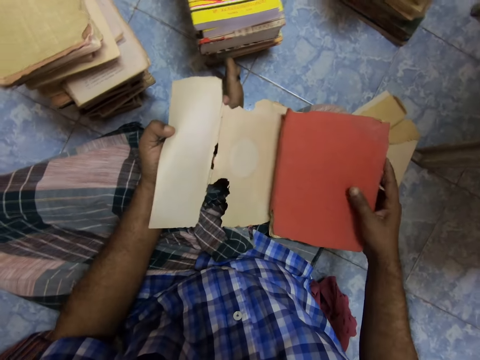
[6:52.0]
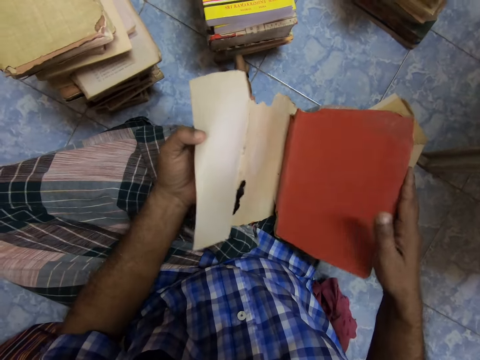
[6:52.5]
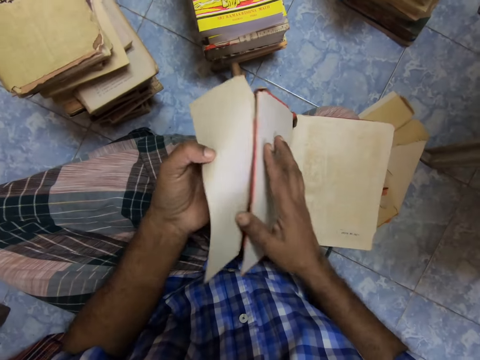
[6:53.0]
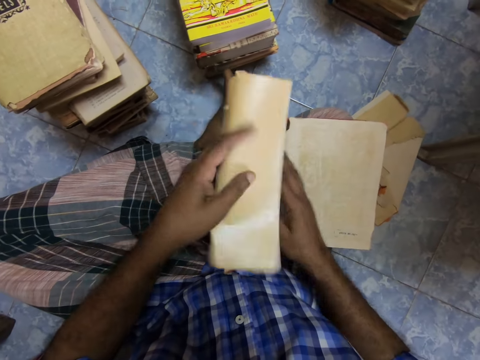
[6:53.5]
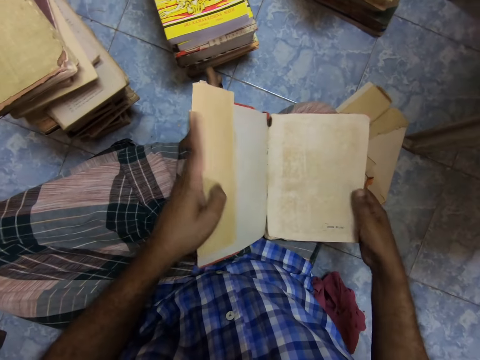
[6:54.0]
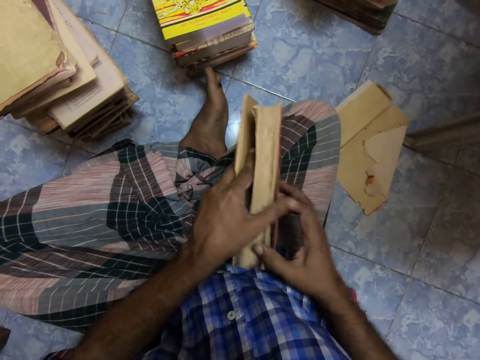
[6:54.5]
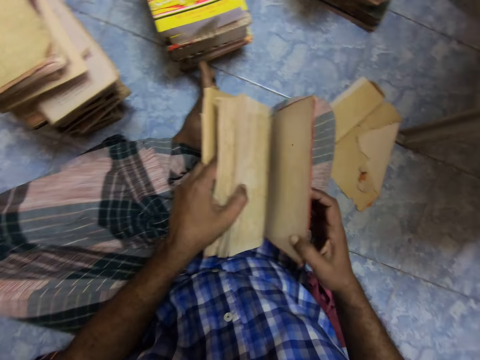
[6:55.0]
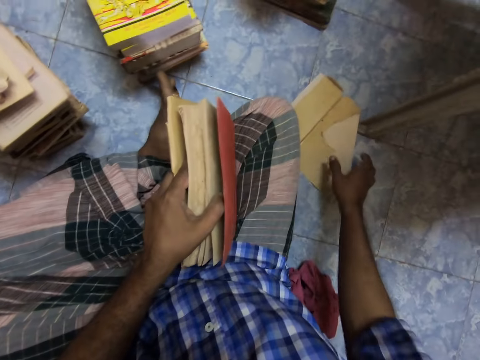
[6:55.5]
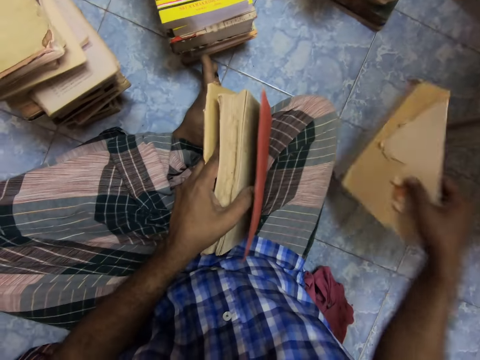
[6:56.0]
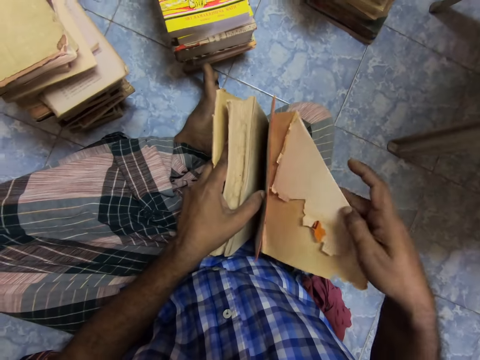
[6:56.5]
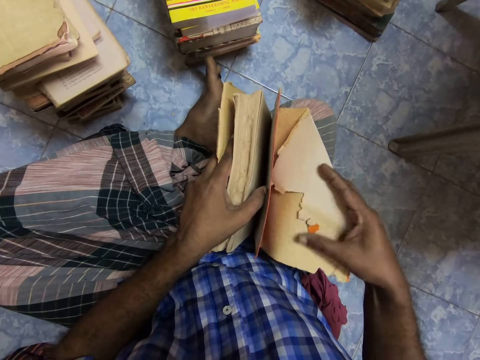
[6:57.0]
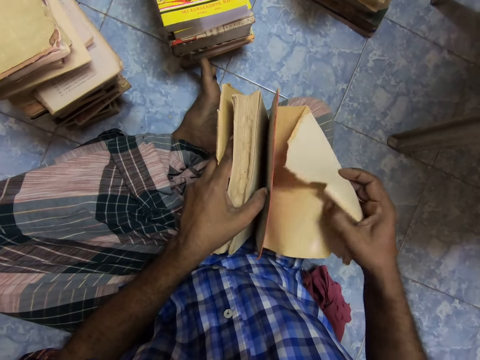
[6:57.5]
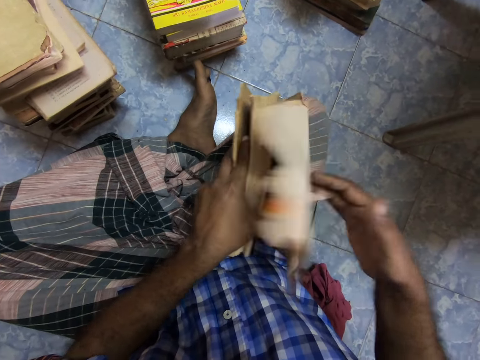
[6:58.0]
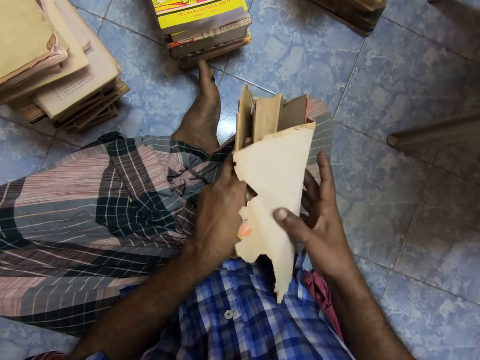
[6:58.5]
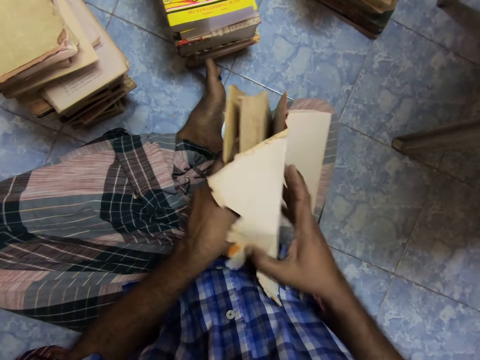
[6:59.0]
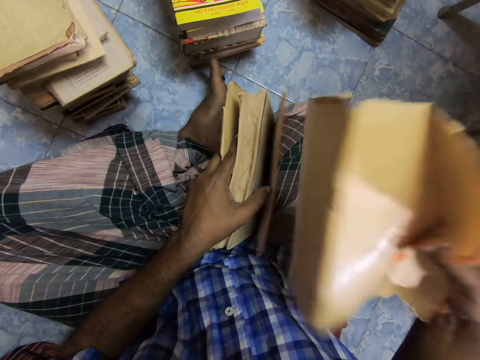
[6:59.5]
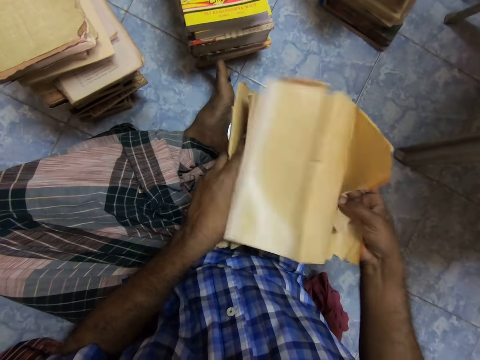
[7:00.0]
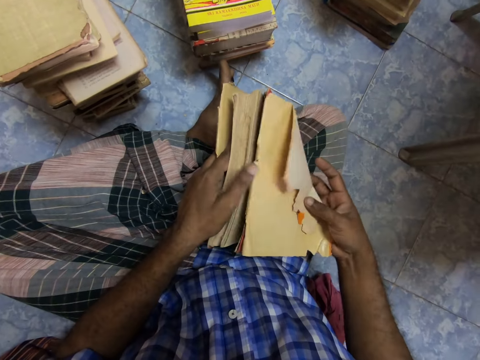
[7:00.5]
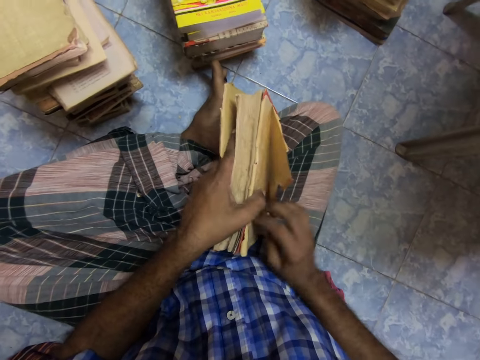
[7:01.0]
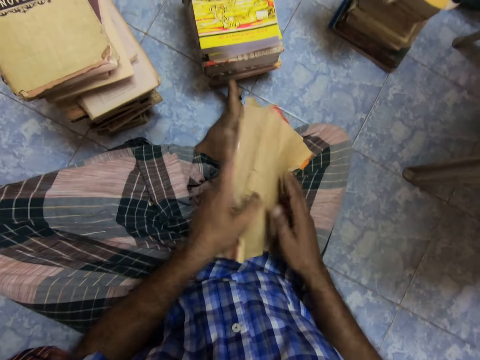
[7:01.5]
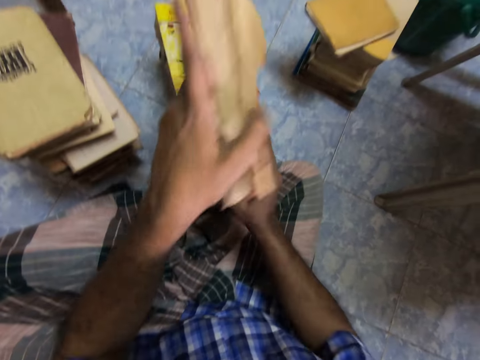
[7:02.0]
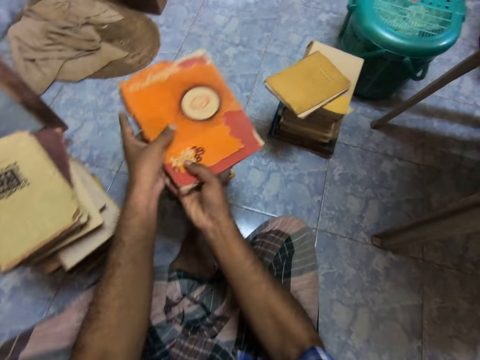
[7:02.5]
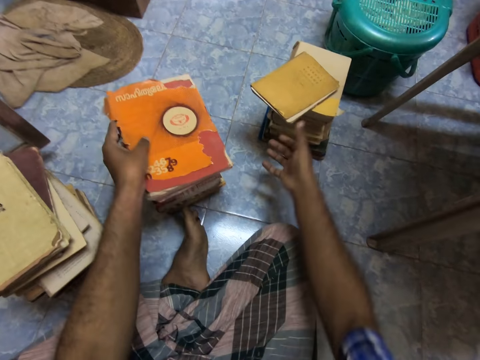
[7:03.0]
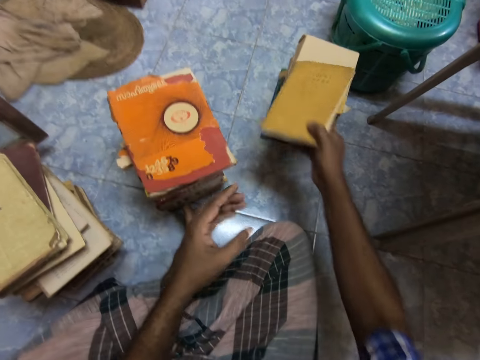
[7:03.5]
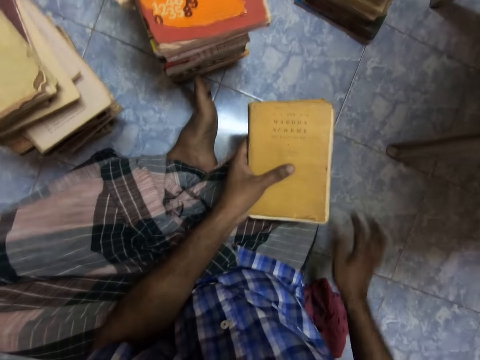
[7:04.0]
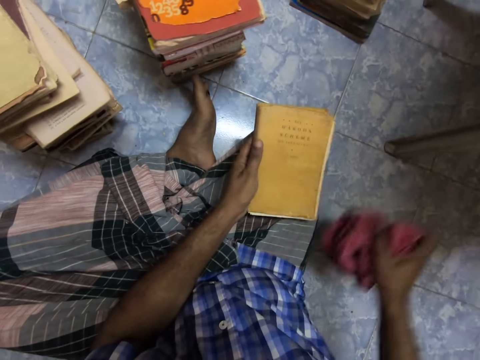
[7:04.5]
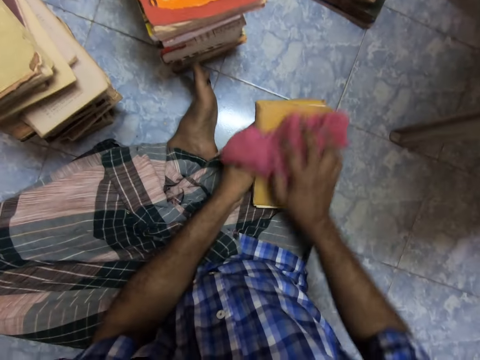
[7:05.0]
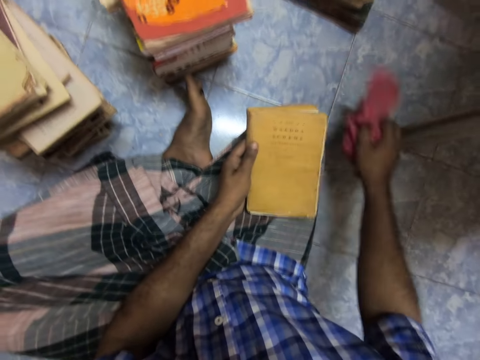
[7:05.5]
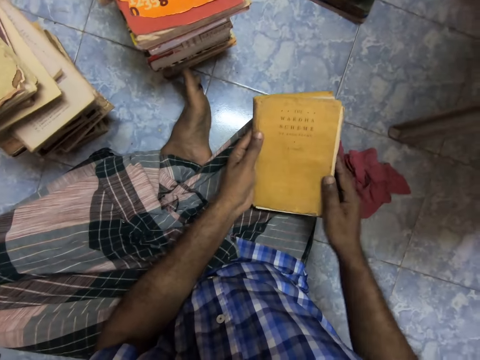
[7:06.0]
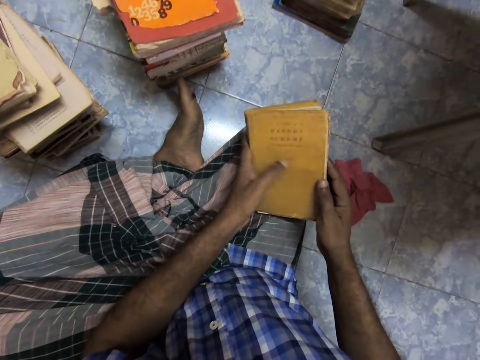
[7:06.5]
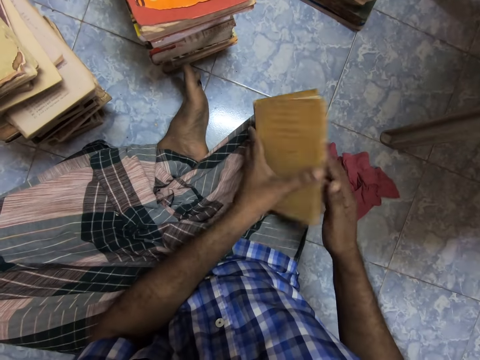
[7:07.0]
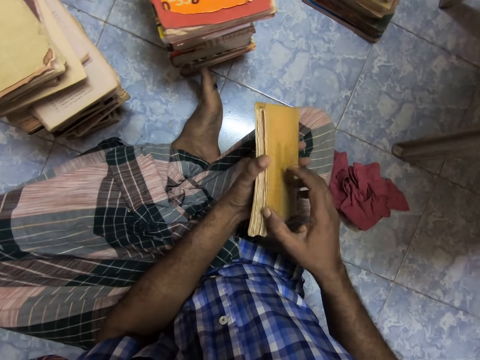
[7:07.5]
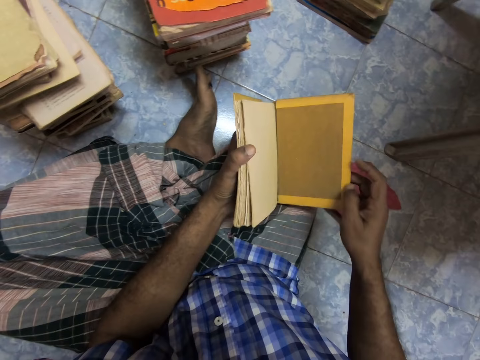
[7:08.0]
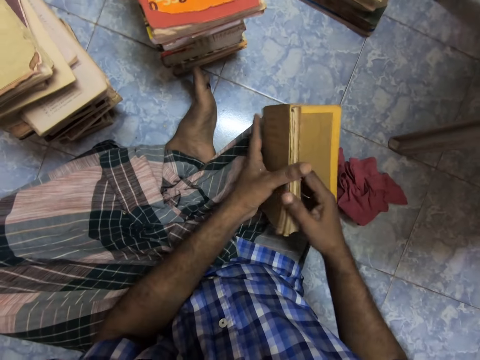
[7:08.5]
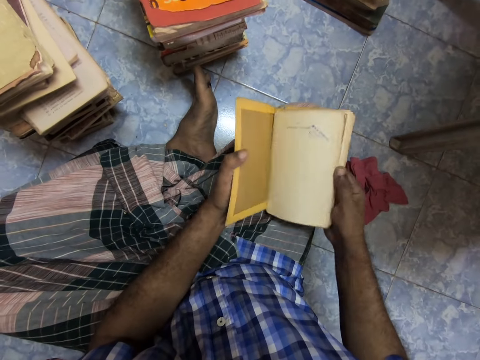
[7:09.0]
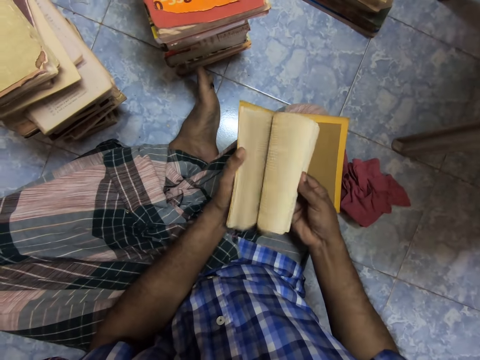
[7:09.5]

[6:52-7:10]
The camera wearer opens a book. They cover the book with a cover. They close the book. They open the back side of the book. They pick up the cover from the floor. They cover the book with the cover. They touch the book. They put the book aside. They pick up a book. They hold the book. They pick up a piece of cloth from the floor. They clean the book with the cloth. They drop the piece of cloth. They hold the book. They turn the book. They open the back part of the book. They hold the pages.

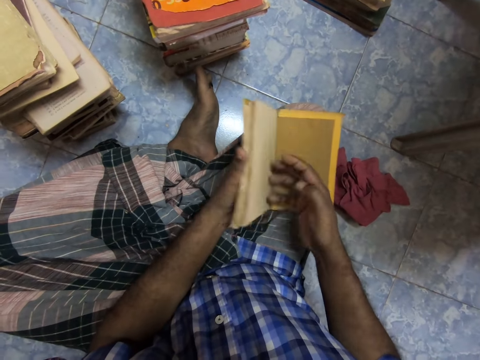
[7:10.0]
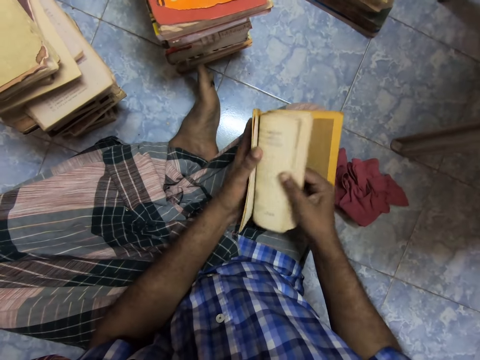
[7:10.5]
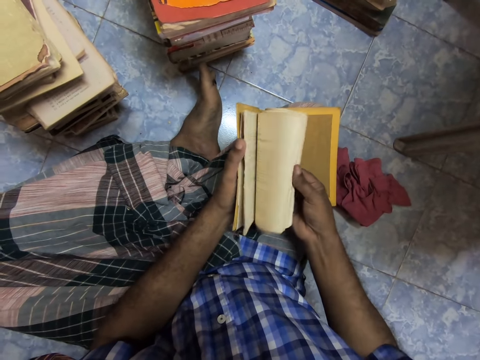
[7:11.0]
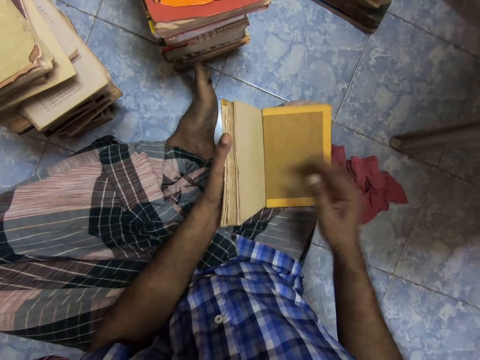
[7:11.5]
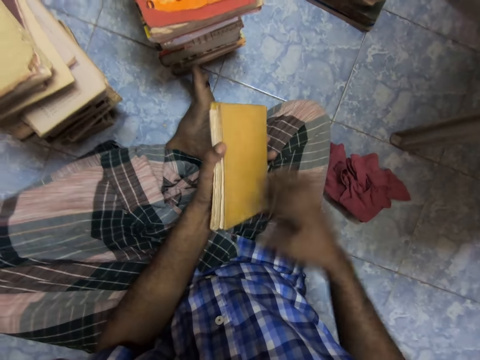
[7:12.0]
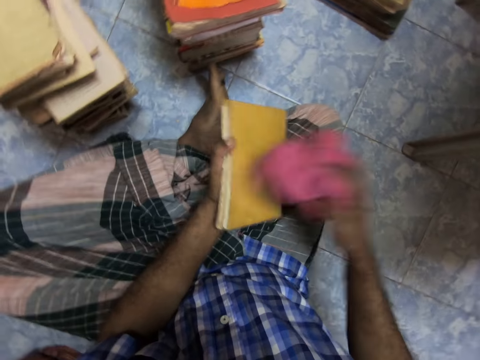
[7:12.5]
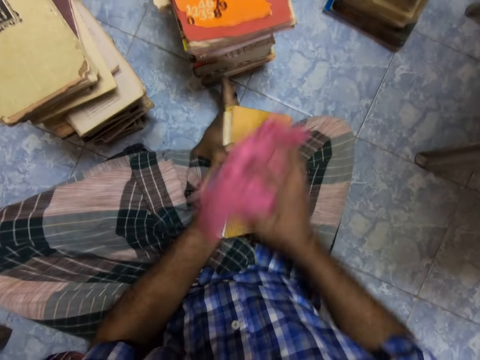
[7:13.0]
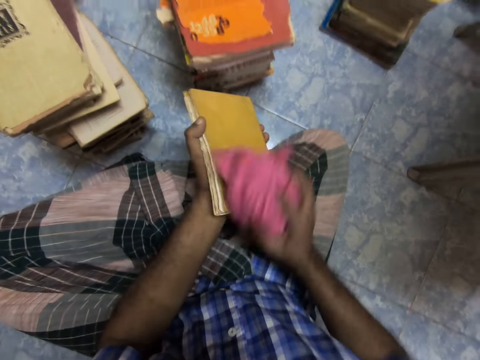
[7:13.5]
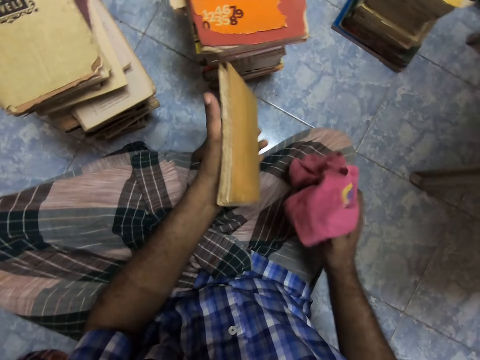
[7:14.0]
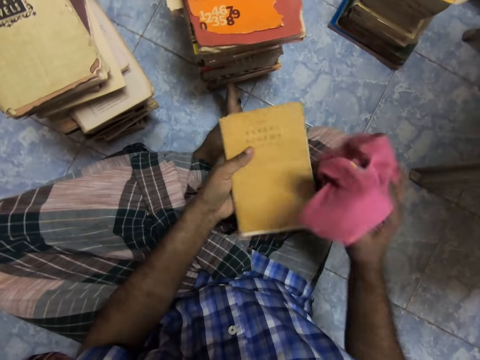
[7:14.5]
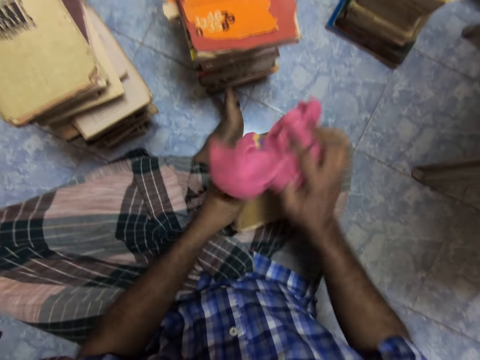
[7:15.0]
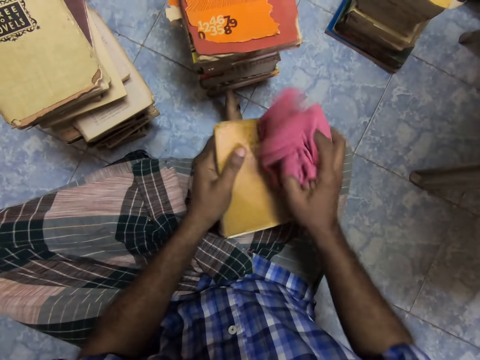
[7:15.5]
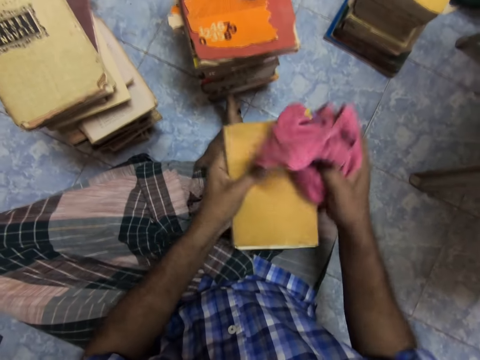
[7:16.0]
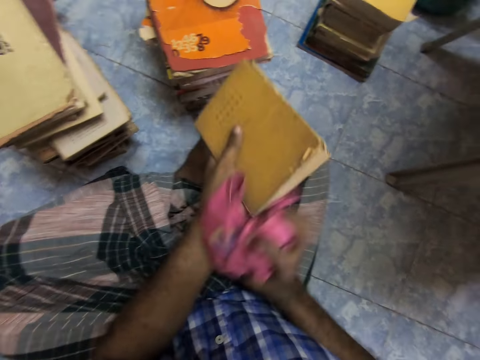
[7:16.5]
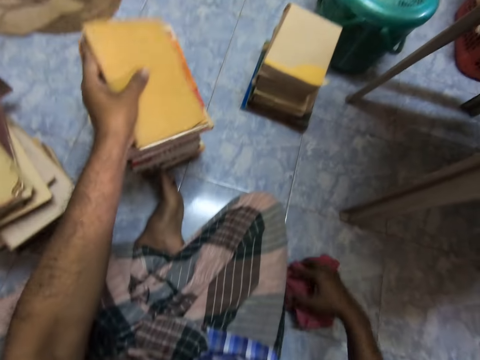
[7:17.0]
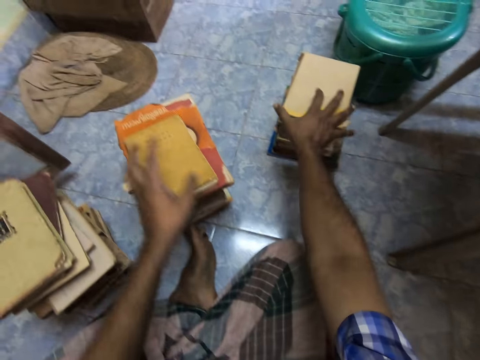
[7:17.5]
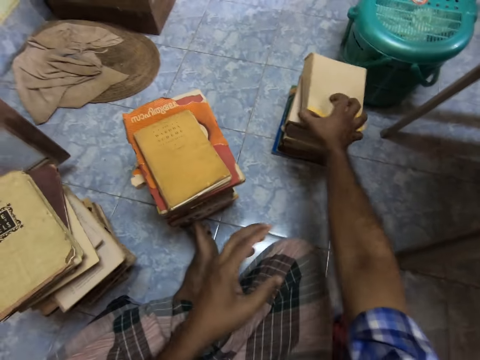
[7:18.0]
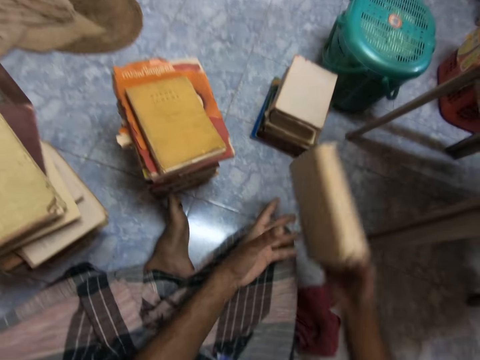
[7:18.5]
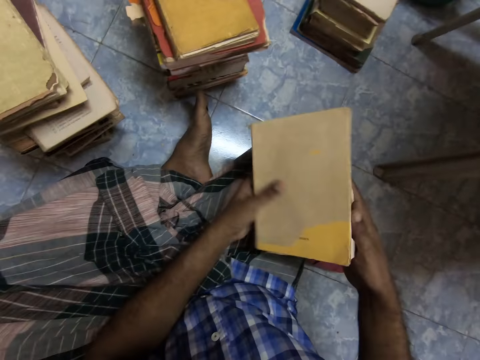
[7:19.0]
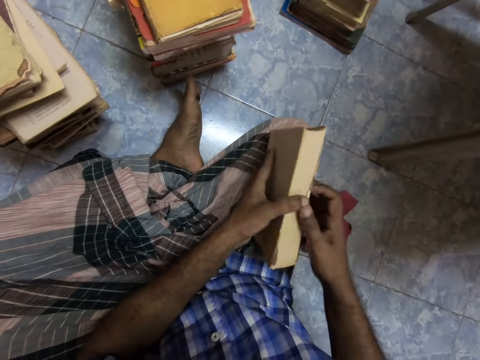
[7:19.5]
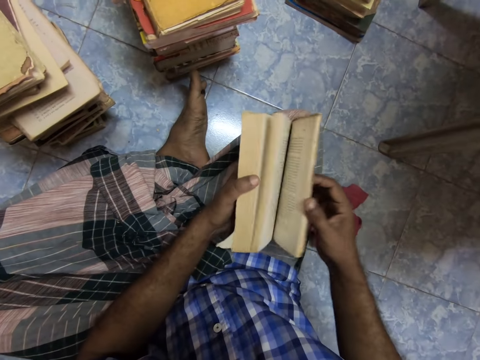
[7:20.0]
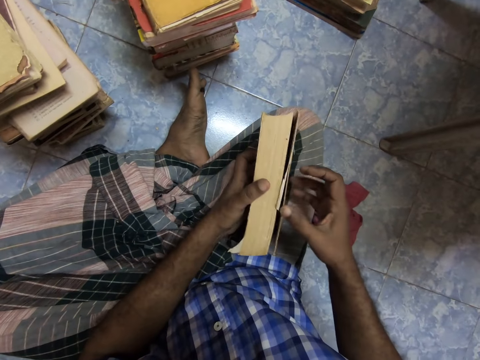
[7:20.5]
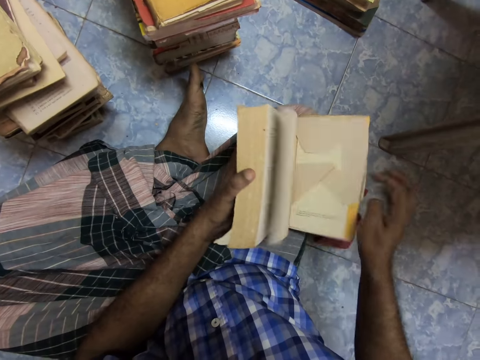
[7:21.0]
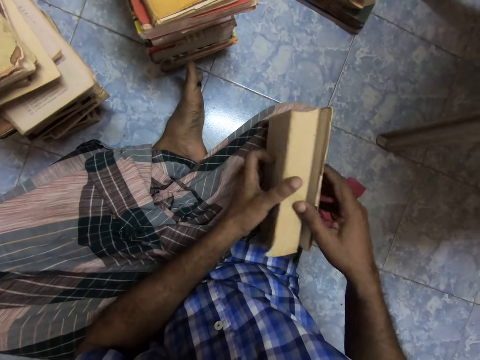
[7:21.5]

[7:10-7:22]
The camera wearer flips through the book. They hold the pages. They flip through the book. They close the book. They pick up a piece of cloth from the floor. They clean the book with the cloth. They turn the book. They clean the book with the cloth. They drop the cloth. They place the book aside. They pick up a book. They hold the book with both hands. They open the book. They open the book cover on the back.
